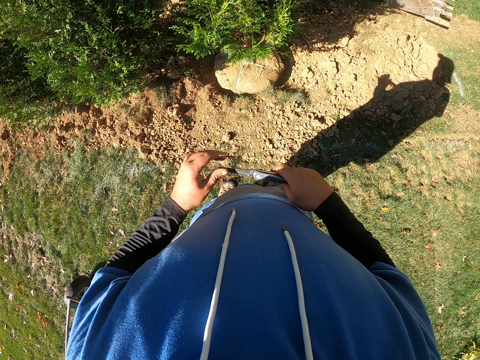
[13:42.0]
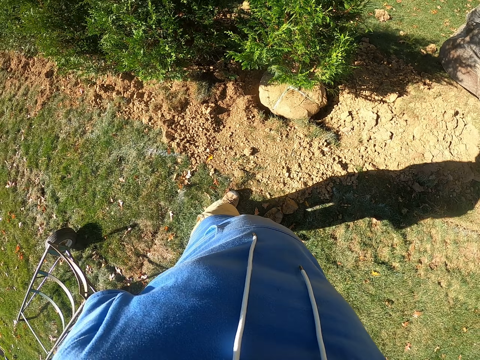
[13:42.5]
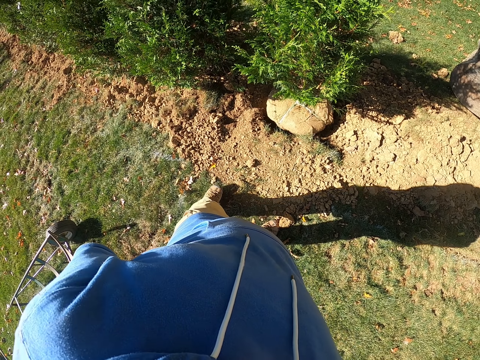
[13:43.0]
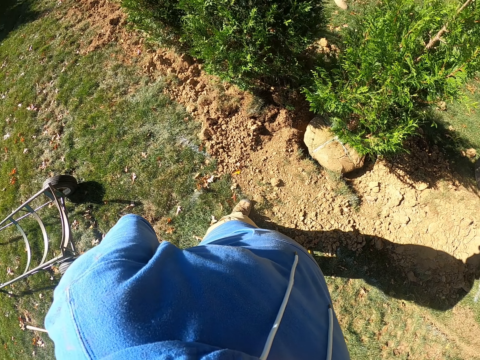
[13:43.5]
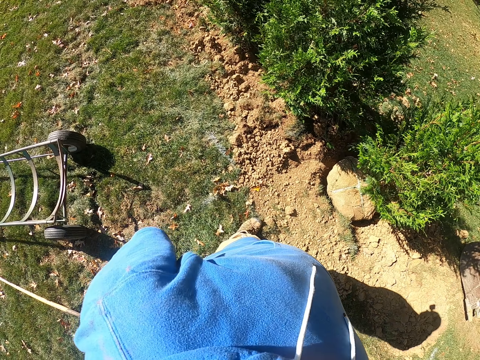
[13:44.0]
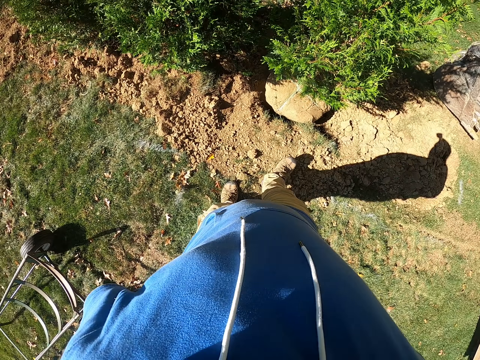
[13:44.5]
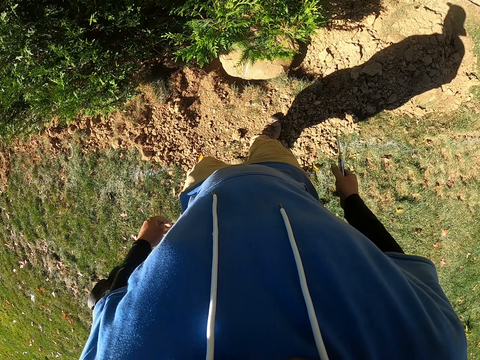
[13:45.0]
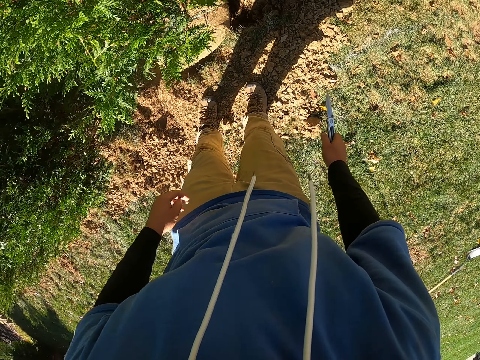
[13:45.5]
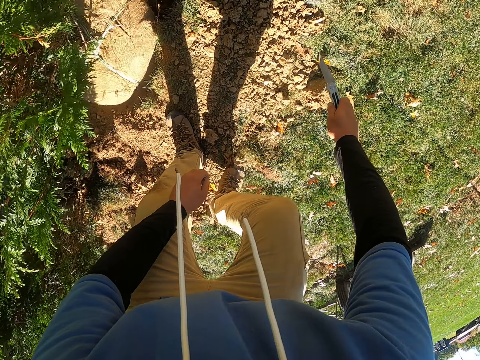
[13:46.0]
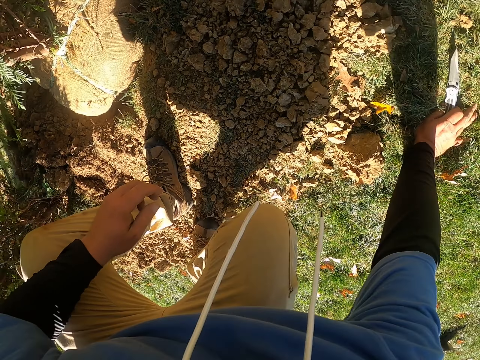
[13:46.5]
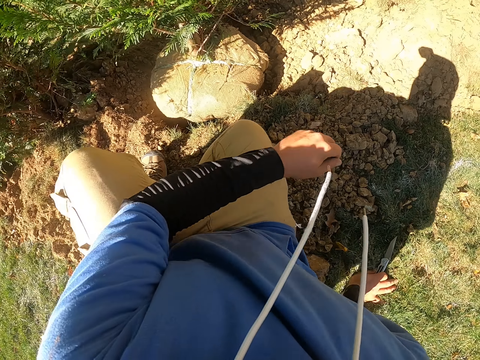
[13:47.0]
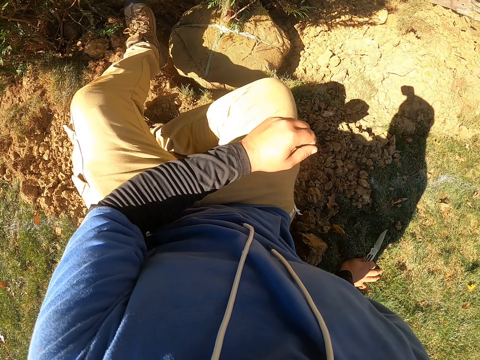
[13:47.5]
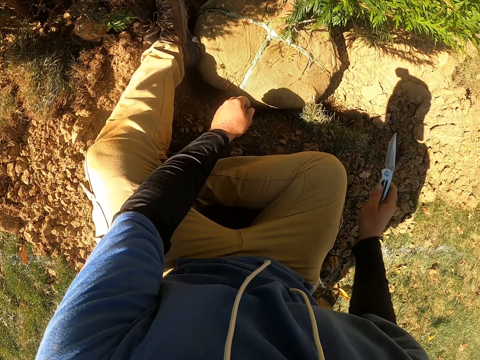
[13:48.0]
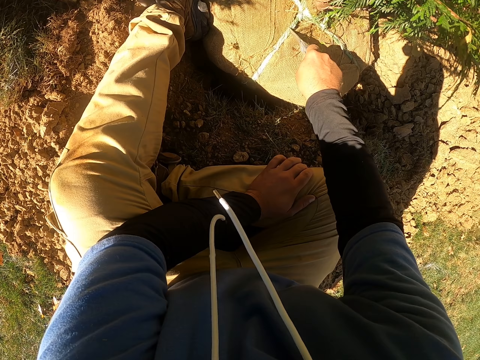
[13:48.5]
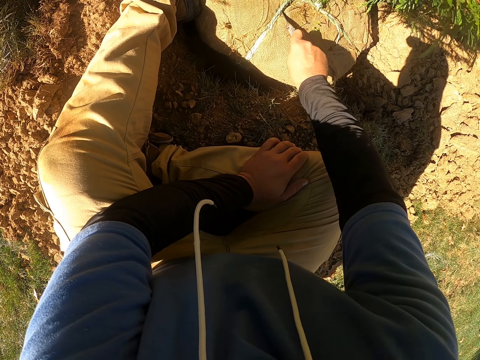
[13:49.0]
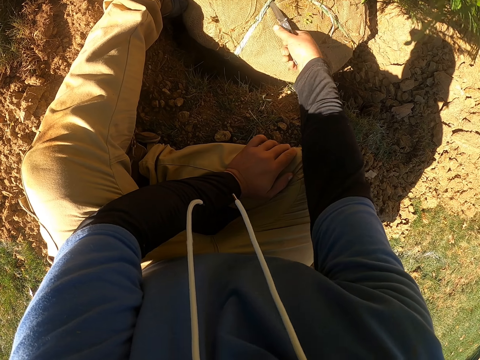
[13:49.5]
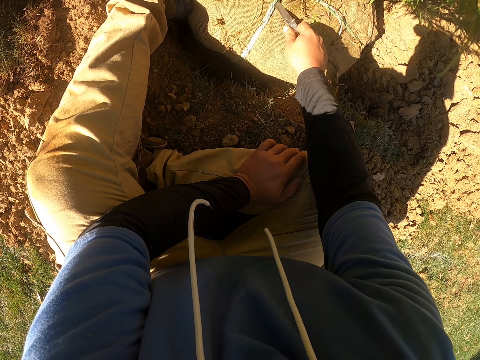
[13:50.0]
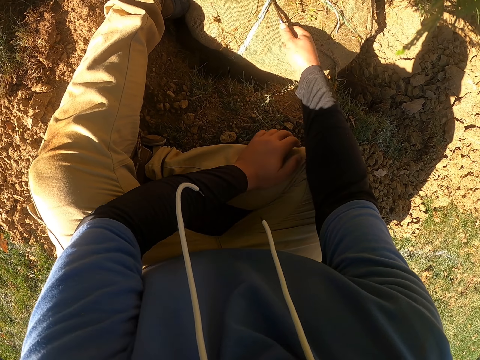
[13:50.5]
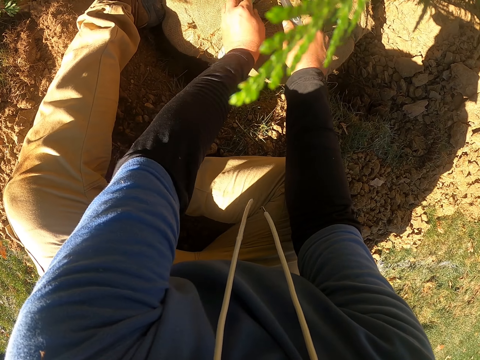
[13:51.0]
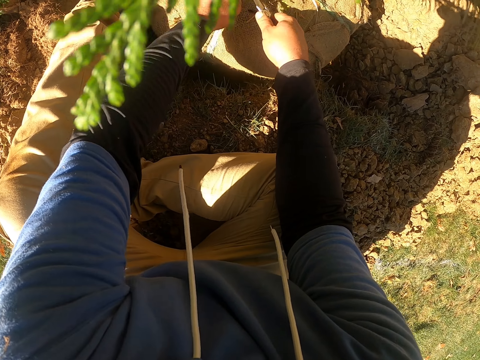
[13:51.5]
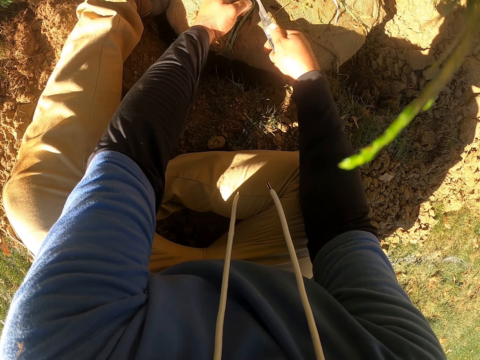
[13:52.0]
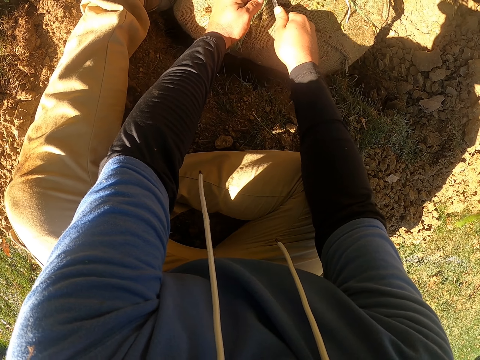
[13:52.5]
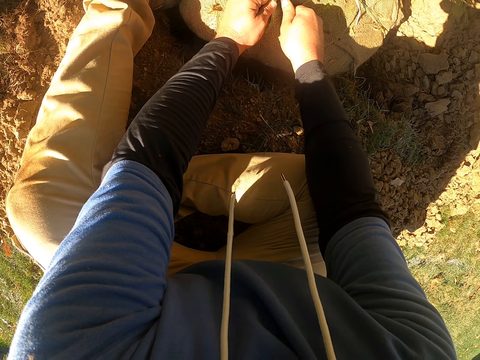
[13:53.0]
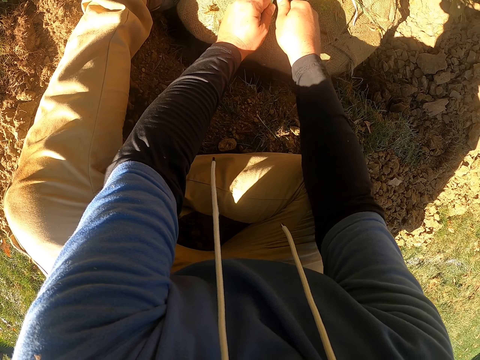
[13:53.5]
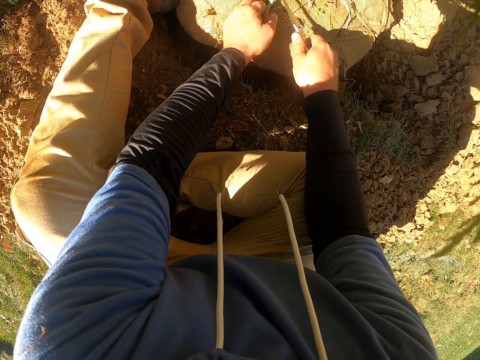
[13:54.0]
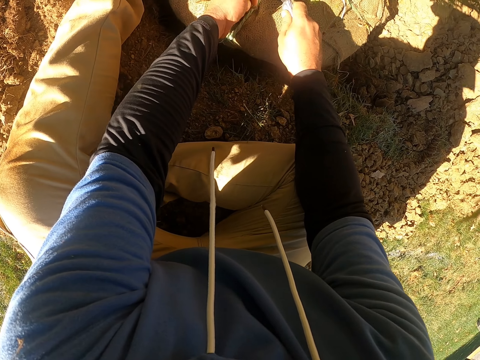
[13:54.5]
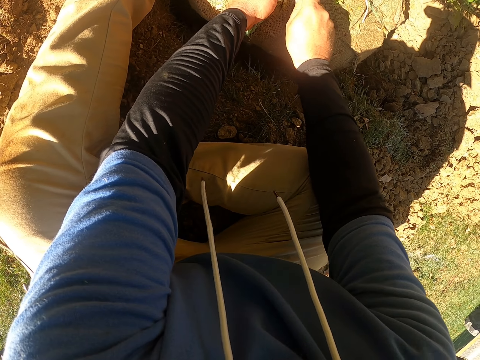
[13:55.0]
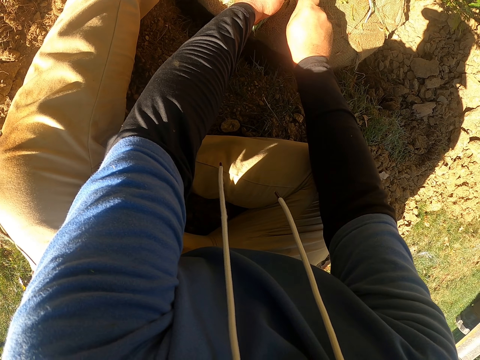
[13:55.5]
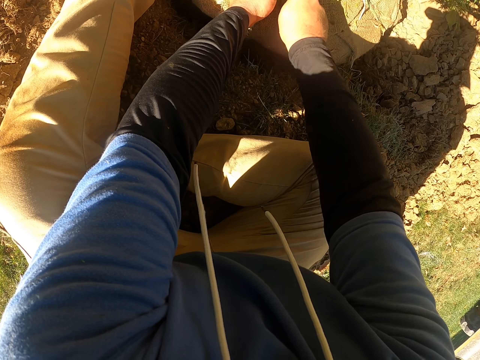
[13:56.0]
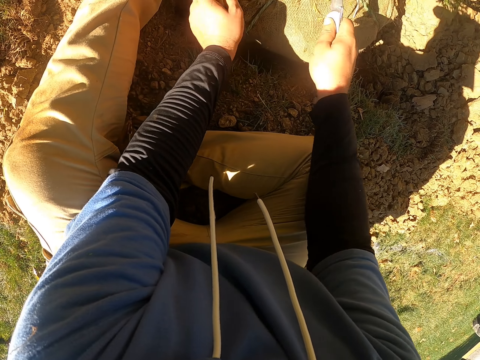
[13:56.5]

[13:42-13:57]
The camera wearer holds the putty knife with a hand. He moves hands behind his back. He looks around. He squats down. He sits down. He cuts the rope with the knife. He cuts the rope with the knife again.

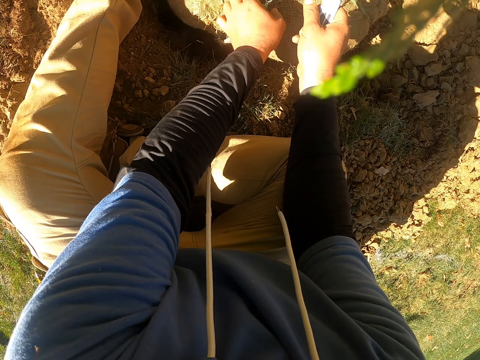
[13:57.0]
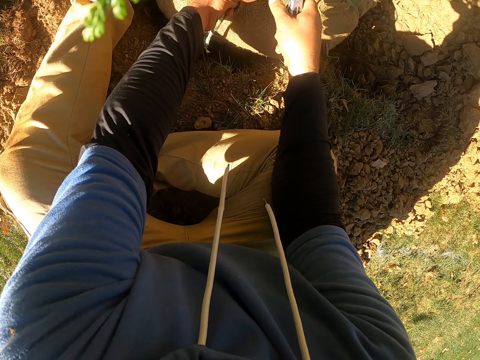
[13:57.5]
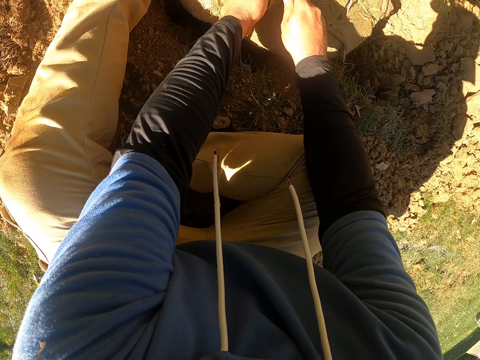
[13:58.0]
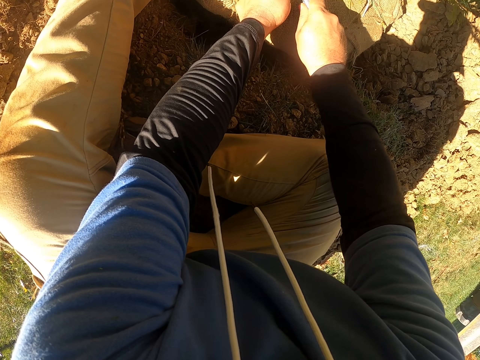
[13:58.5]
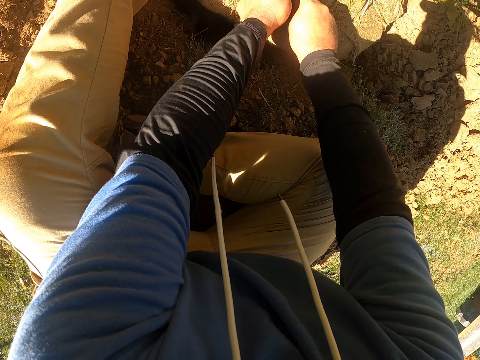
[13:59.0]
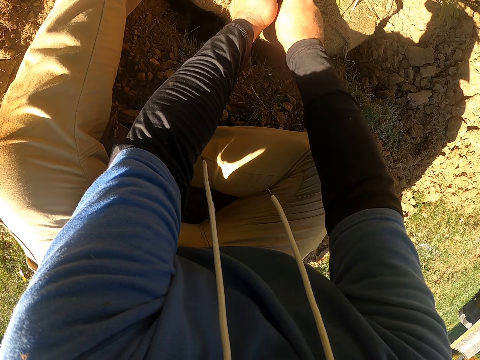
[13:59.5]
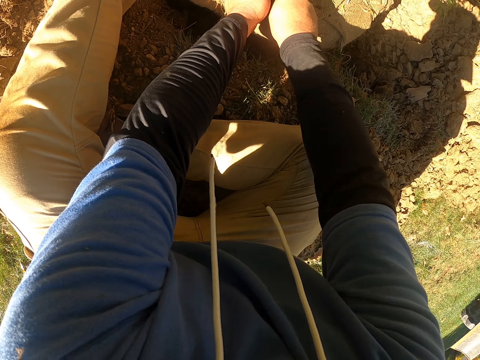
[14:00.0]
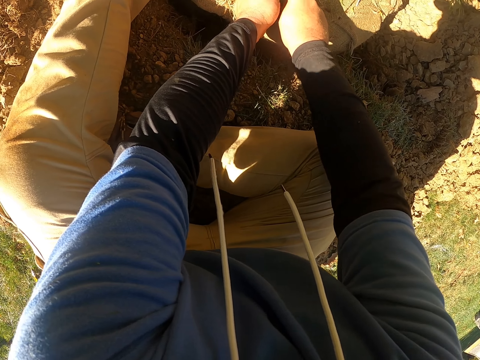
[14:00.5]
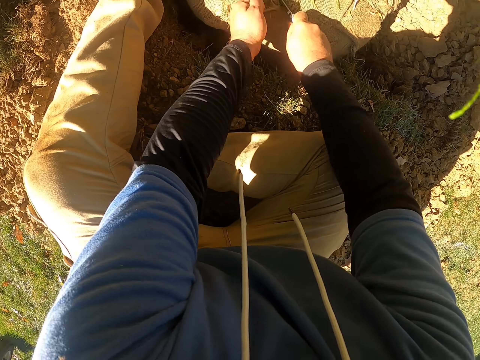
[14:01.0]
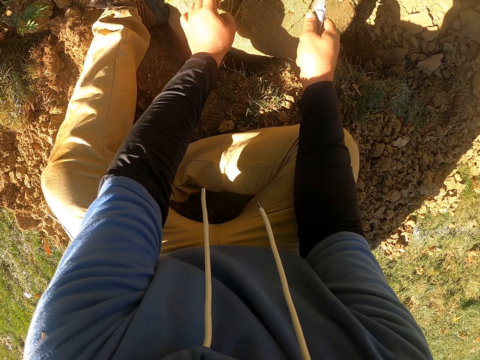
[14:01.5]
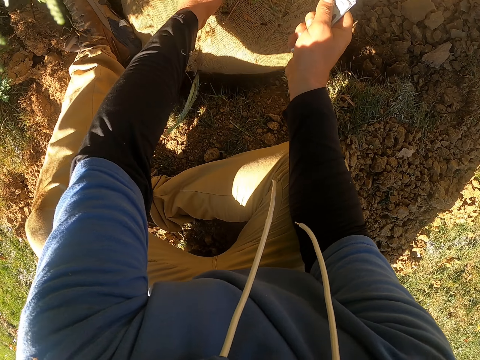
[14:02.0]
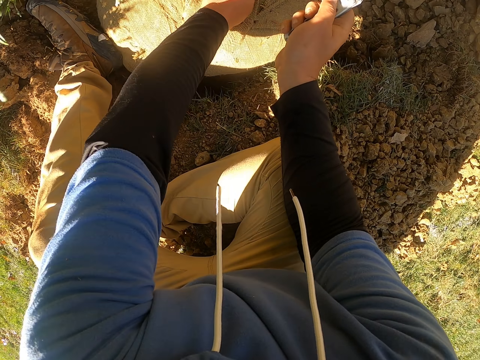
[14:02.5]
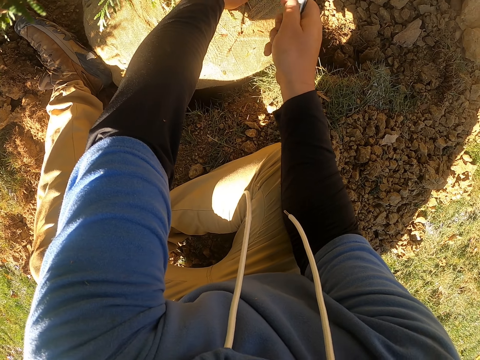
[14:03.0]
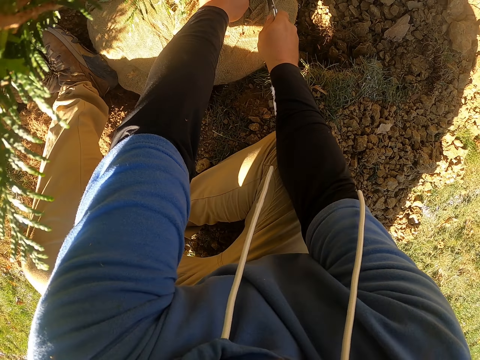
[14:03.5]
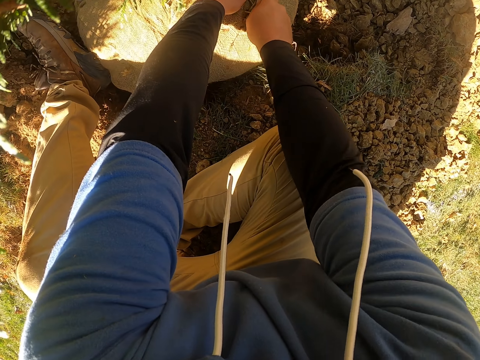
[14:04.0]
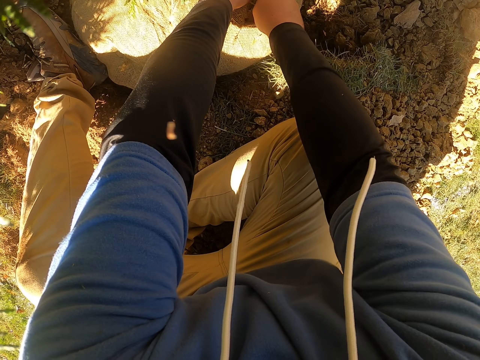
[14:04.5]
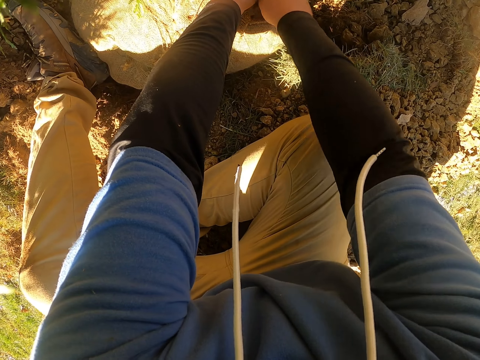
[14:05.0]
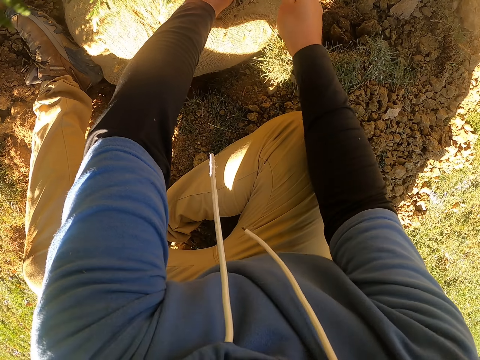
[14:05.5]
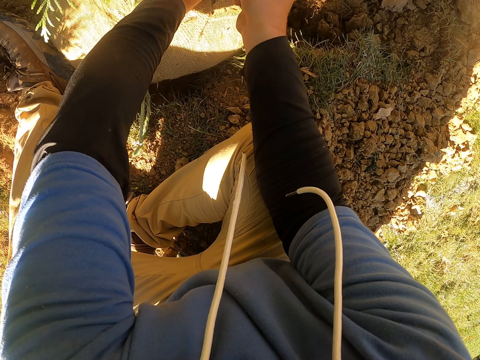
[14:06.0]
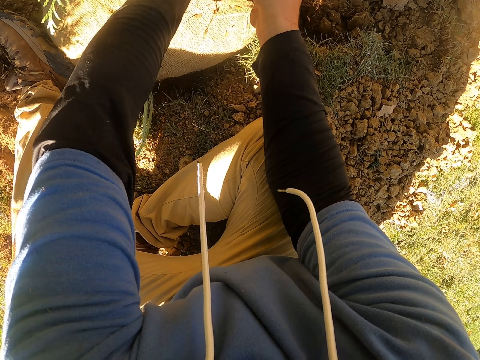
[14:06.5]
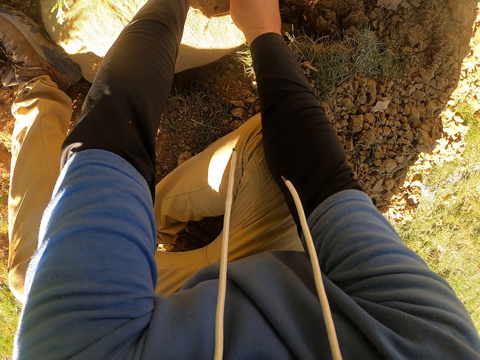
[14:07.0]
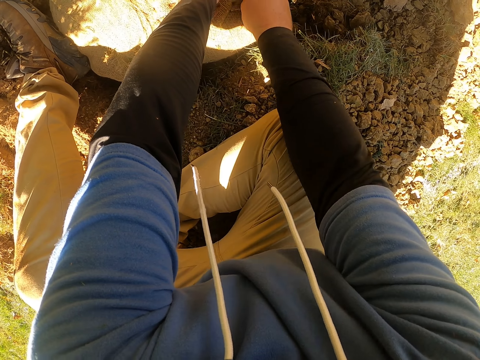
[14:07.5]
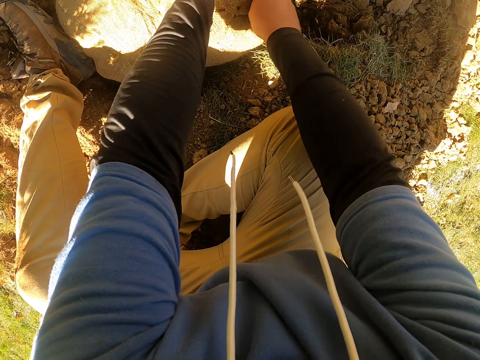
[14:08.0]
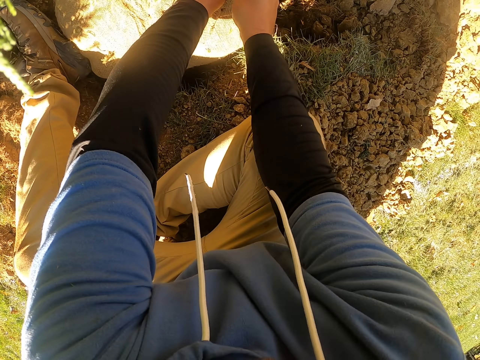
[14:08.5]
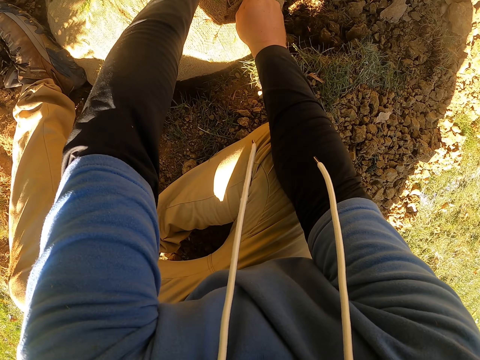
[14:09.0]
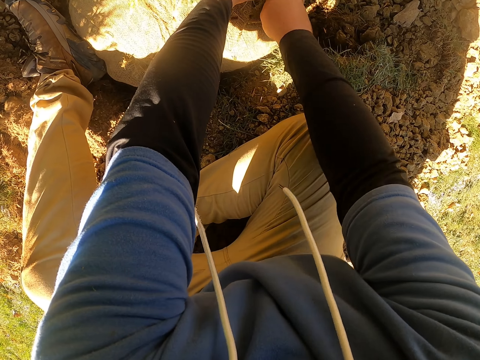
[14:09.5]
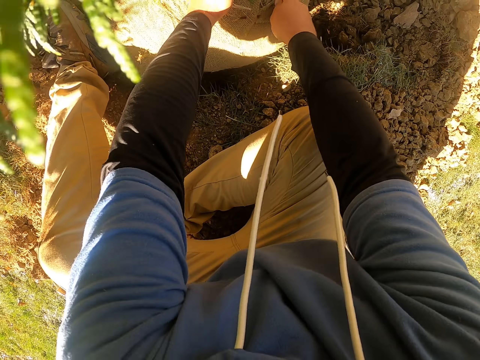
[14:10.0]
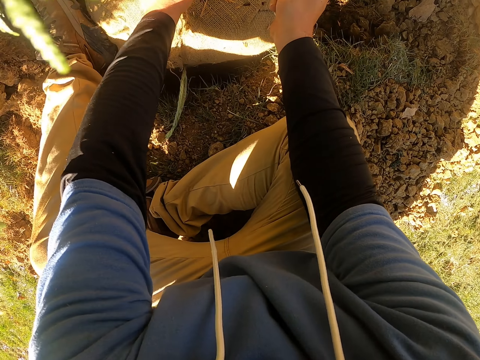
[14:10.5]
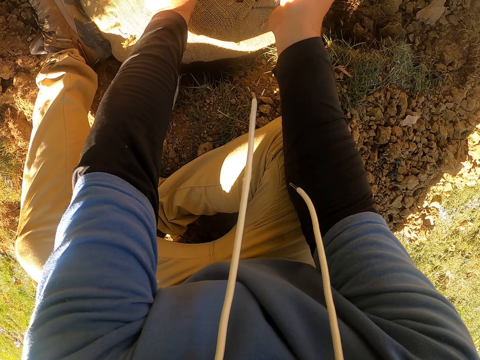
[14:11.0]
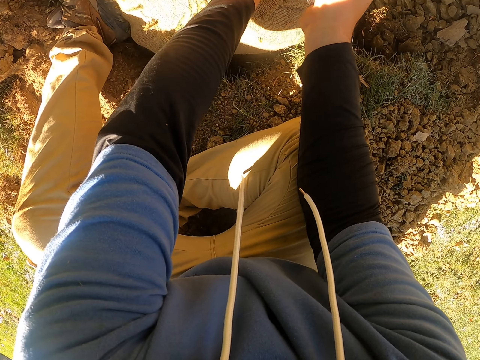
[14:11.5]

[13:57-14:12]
The camera wearer cuts the rope with the knife repeatedly.
